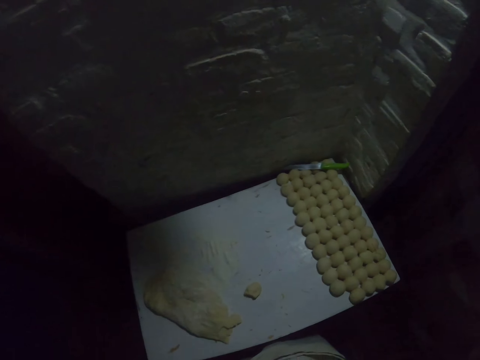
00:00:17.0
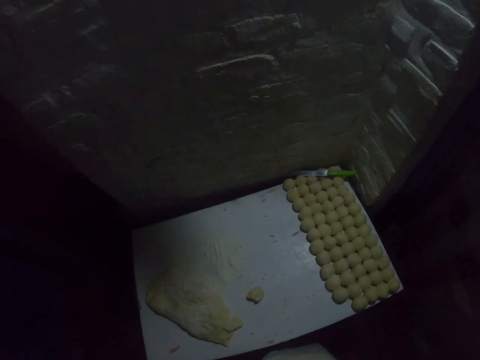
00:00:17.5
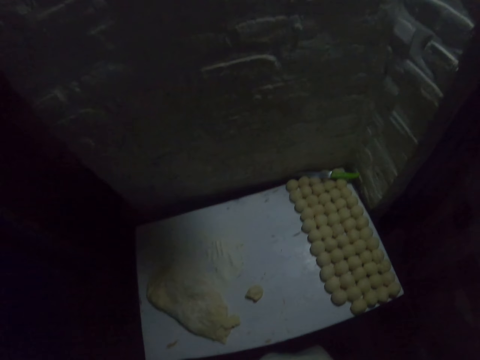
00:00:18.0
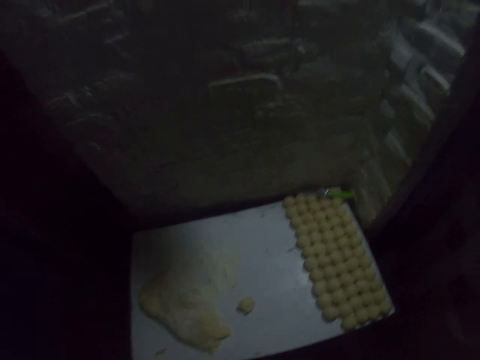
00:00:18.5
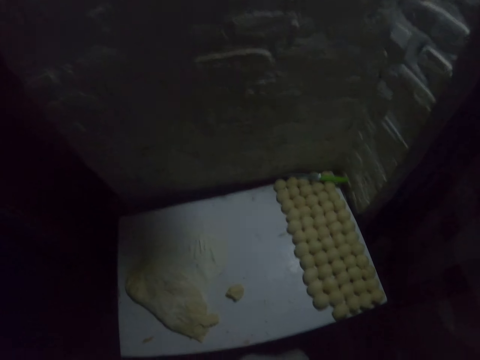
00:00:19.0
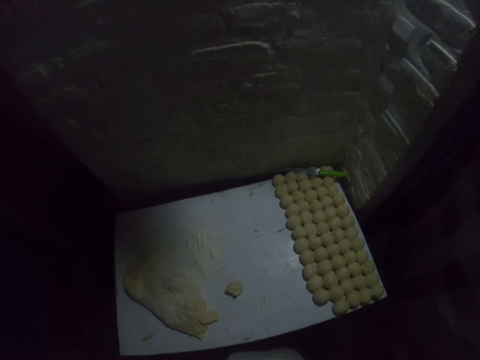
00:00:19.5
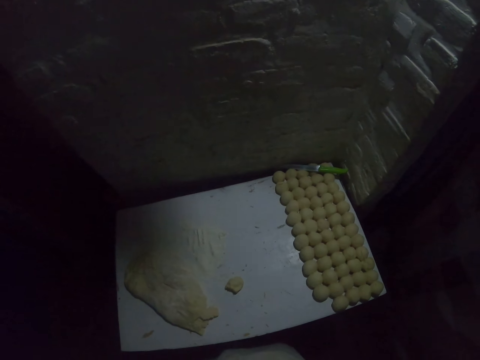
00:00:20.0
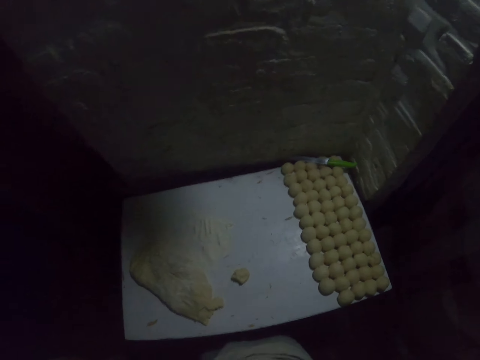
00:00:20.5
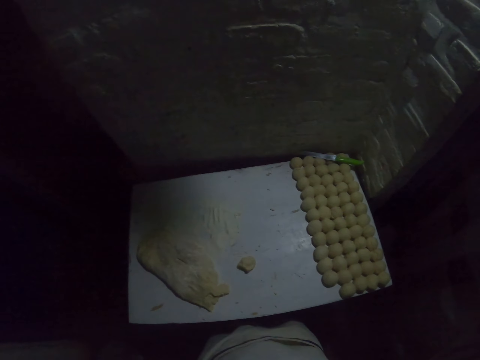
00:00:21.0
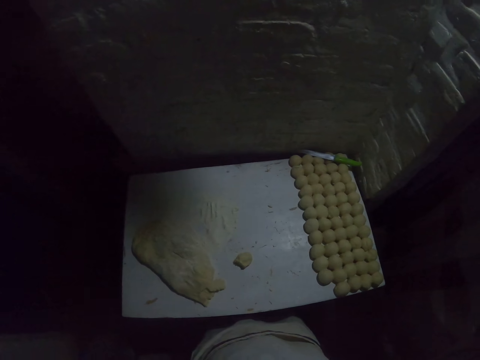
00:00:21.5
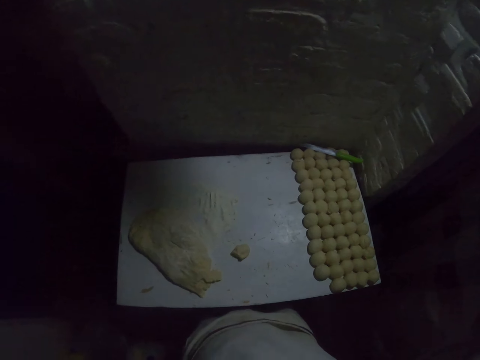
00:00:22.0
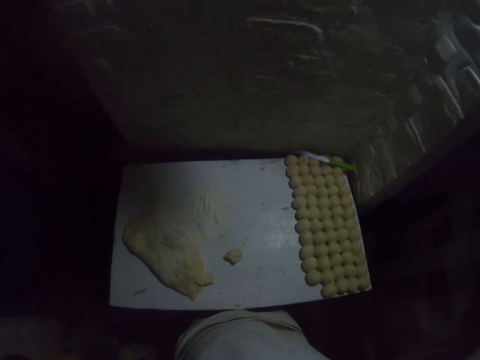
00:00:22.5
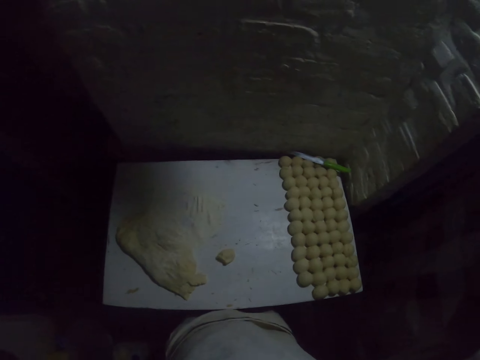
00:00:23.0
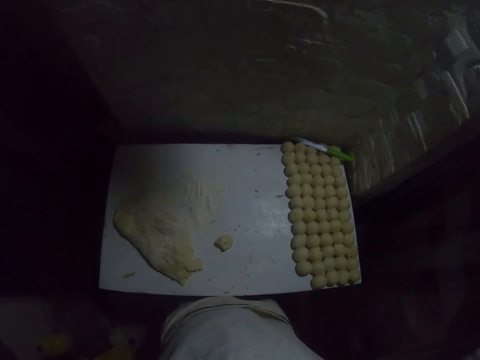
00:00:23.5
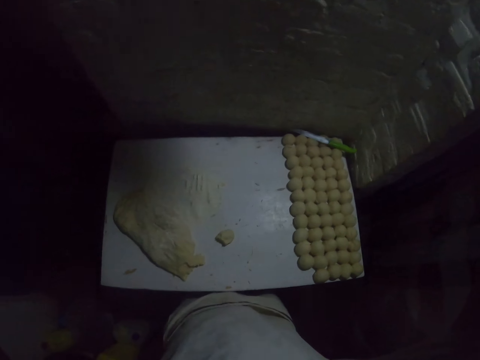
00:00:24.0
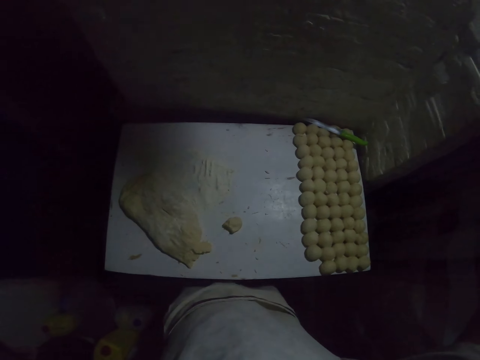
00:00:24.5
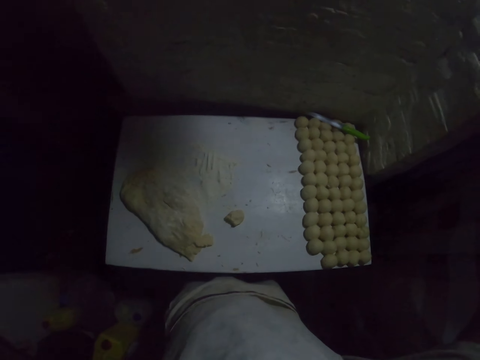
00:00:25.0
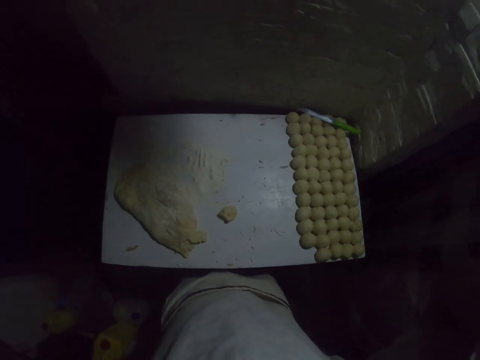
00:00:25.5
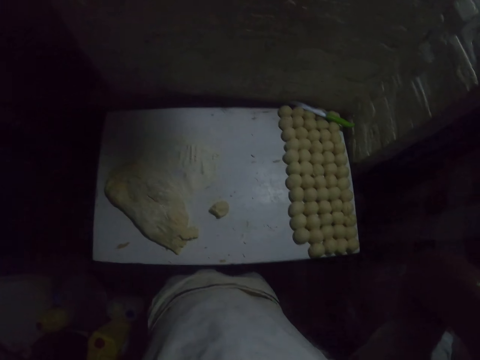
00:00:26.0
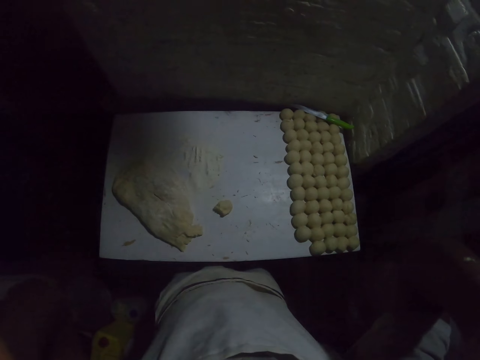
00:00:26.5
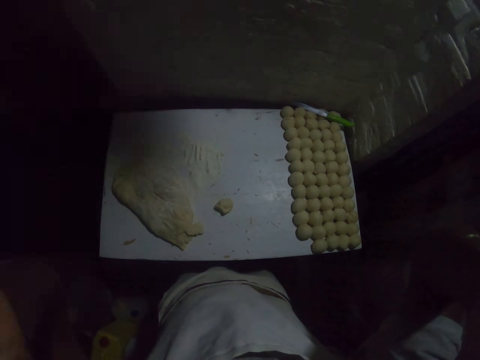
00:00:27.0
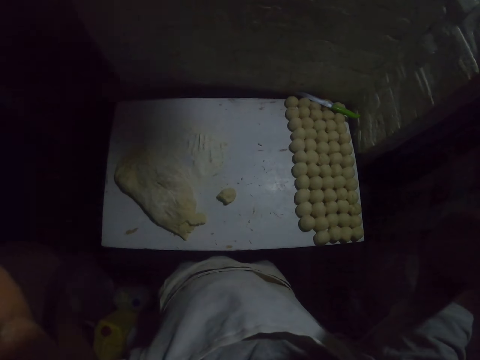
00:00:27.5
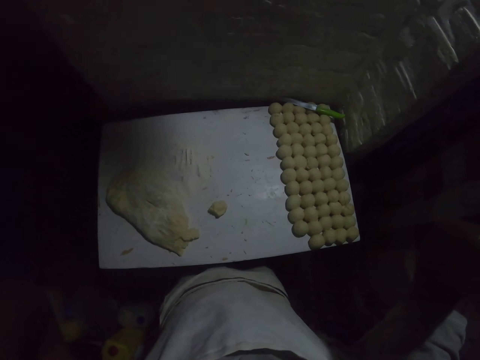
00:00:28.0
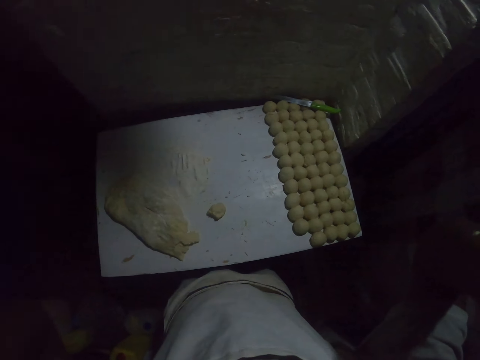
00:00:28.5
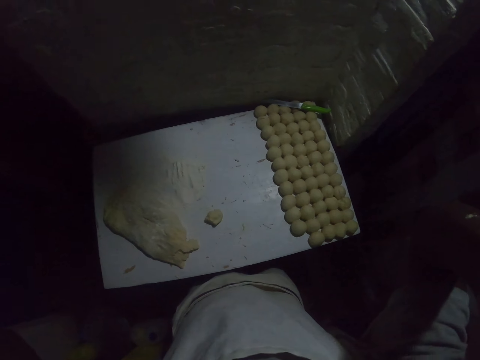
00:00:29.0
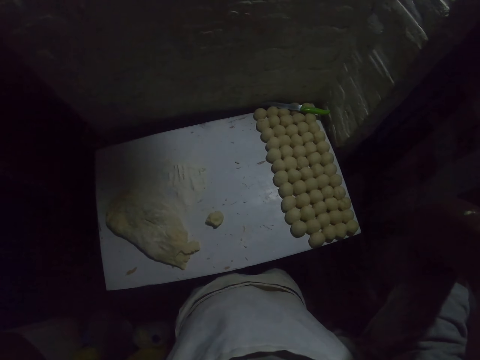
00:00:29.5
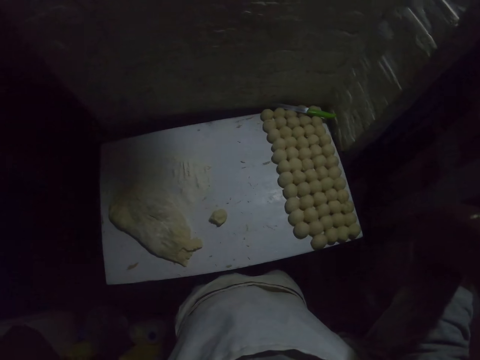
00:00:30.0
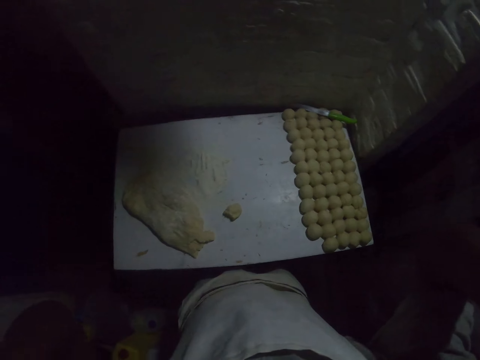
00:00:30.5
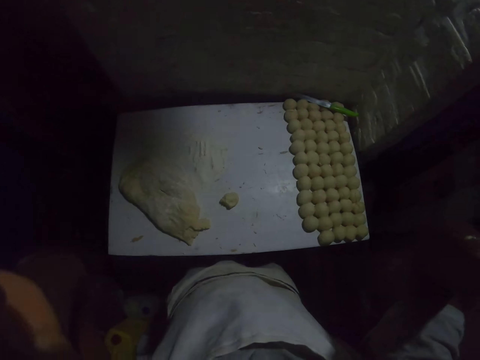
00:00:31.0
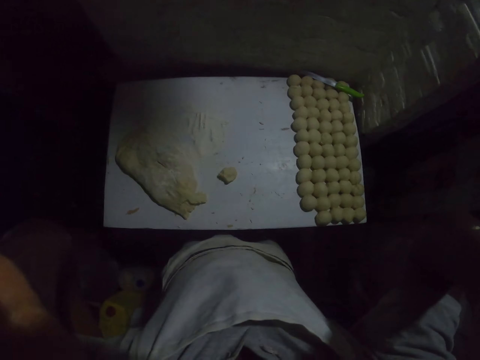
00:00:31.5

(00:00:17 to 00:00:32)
The camera wearer looks around in the kitchen.

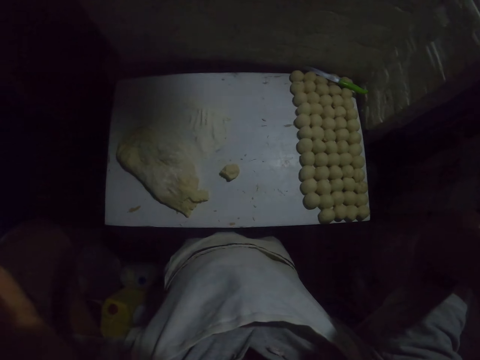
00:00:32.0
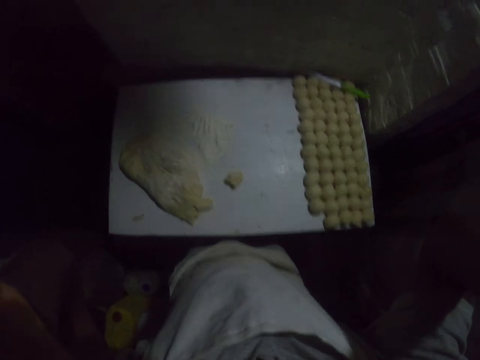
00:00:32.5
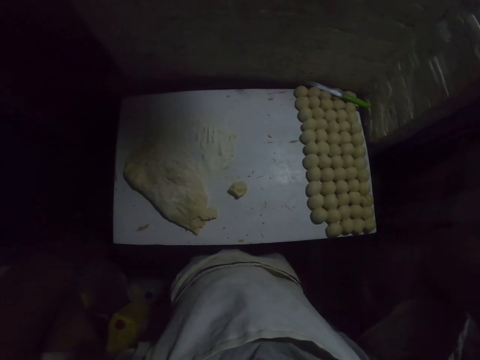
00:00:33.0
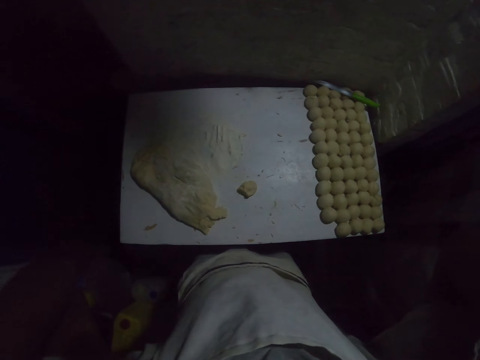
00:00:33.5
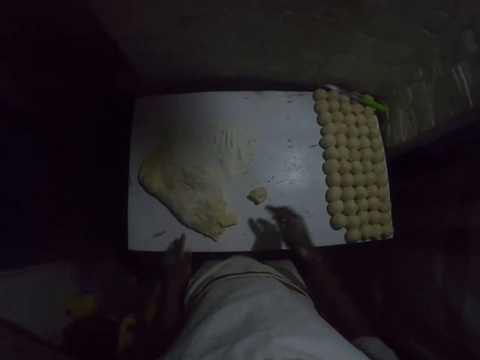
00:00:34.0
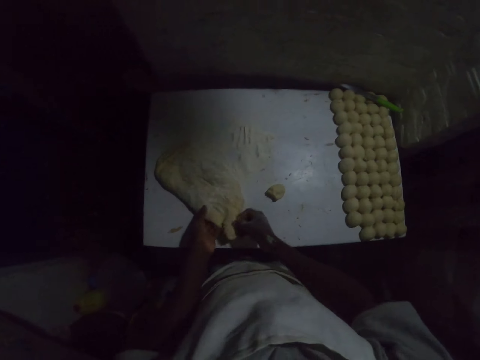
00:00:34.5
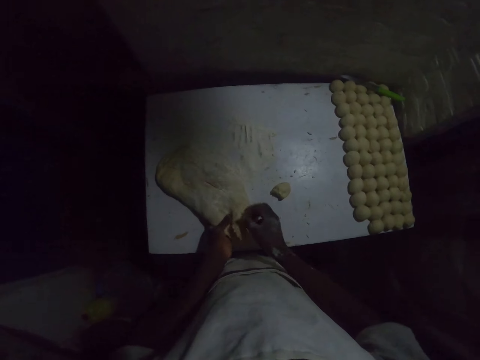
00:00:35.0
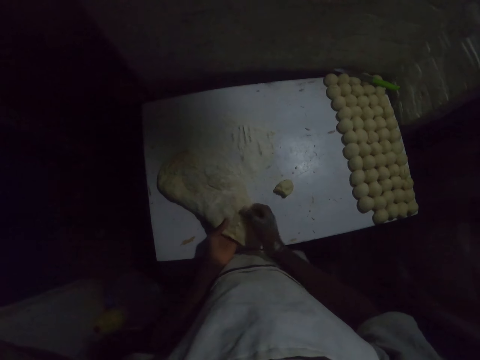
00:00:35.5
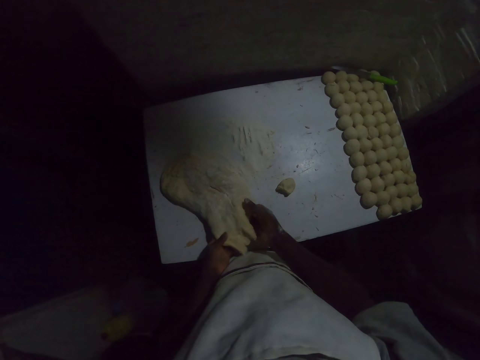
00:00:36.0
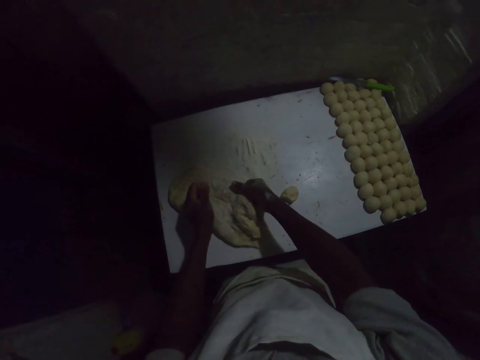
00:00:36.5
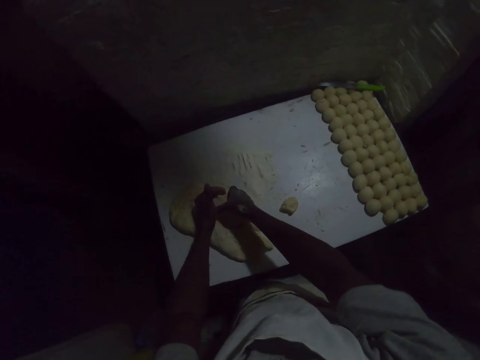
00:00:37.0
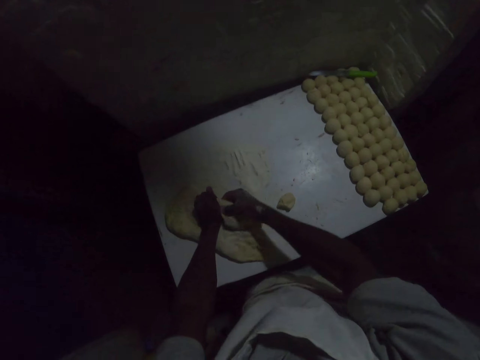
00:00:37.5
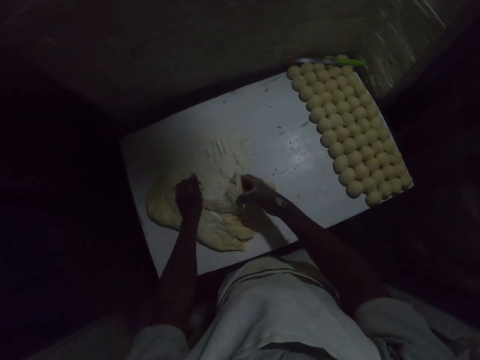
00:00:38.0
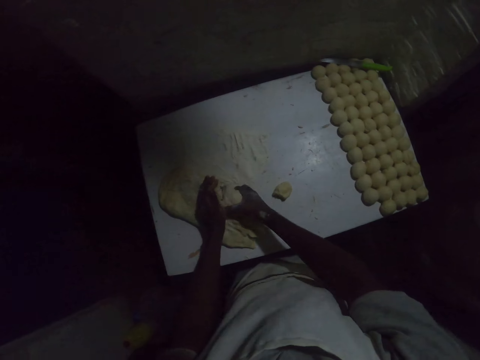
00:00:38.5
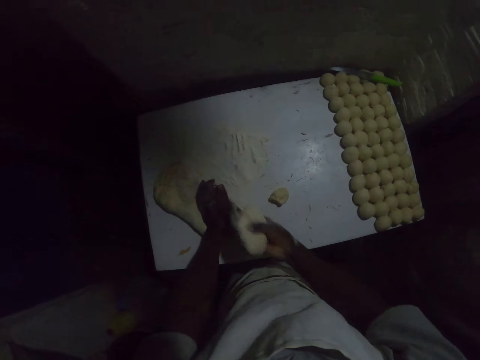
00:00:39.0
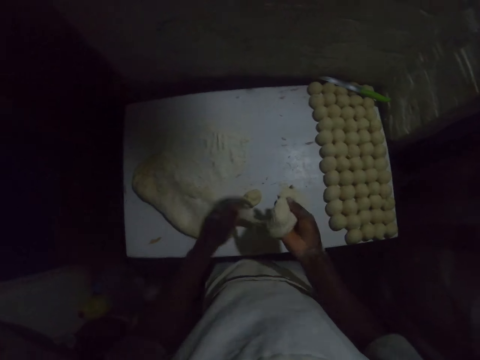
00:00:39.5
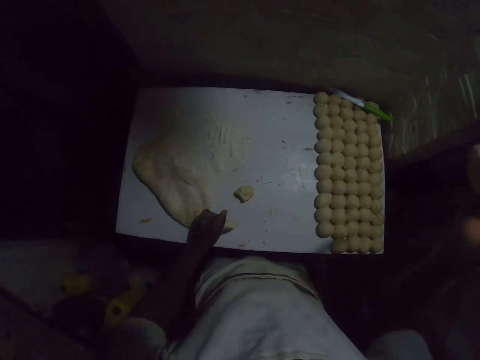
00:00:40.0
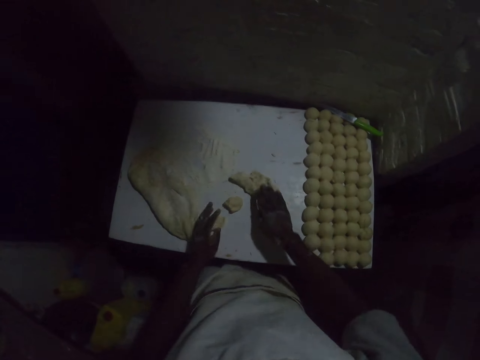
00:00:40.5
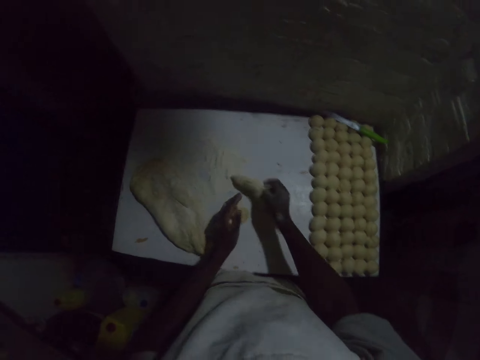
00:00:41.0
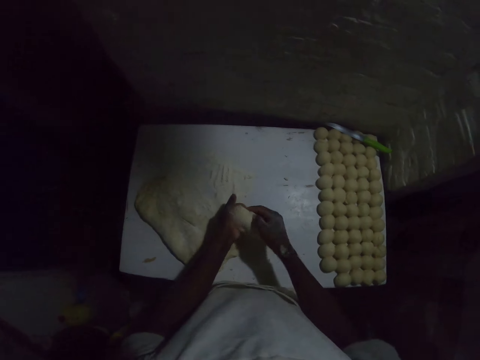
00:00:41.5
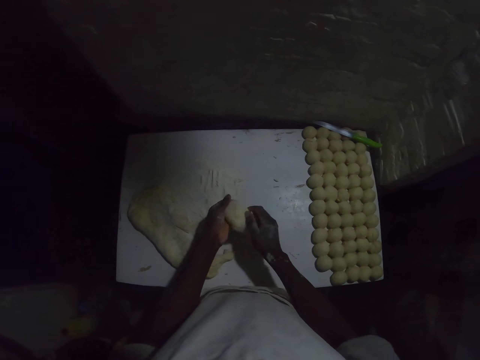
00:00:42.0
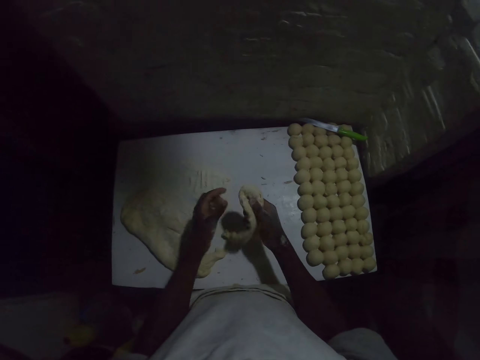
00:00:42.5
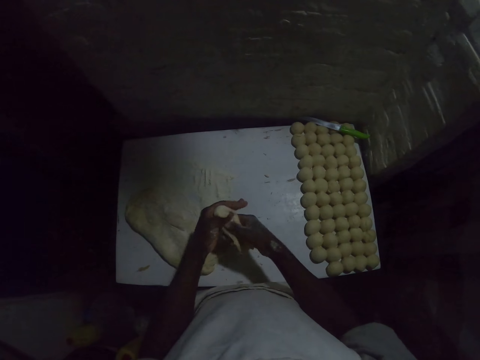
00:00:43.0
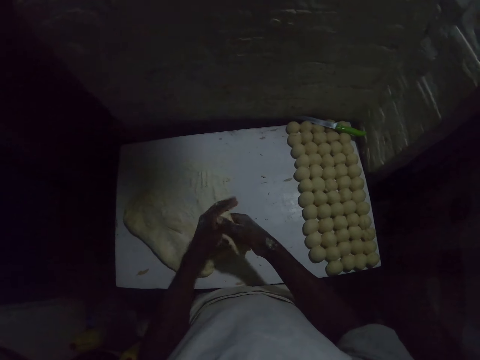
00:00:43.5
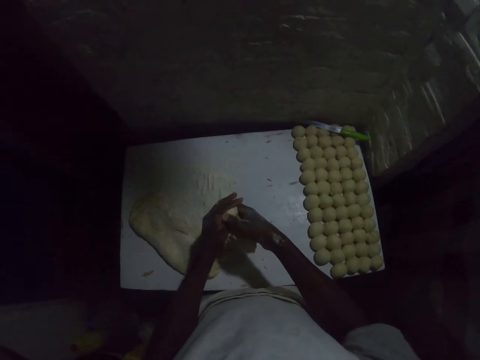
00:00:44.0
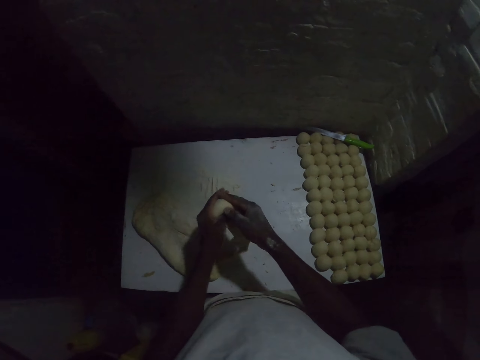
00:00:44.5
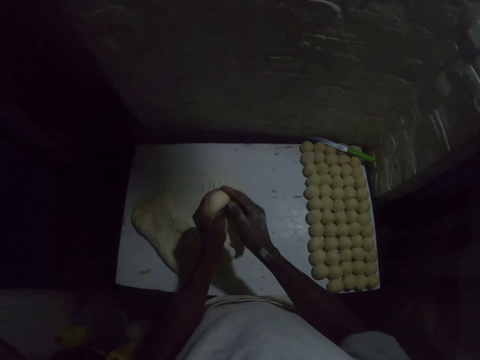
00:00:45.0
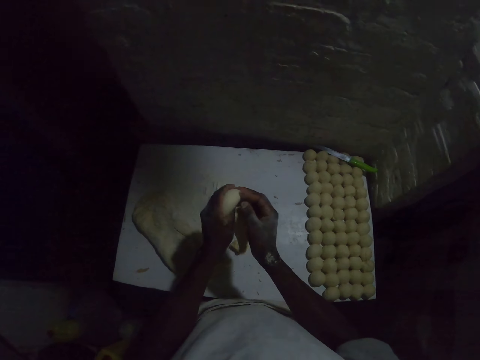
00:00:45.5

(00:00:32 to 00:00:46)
The camera wearer cuts the dough with both hands. They cut the dough. They put the dough on the table. They roll the dough with both hands. They make a ball from the dough.
